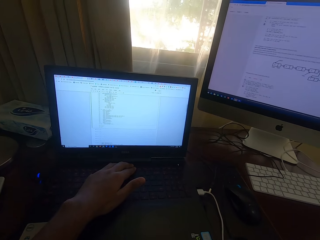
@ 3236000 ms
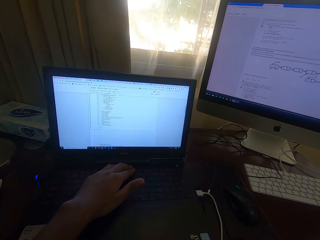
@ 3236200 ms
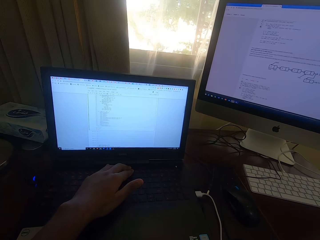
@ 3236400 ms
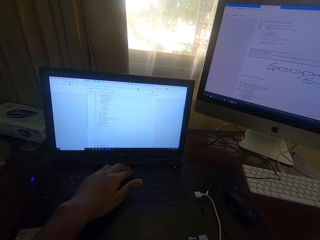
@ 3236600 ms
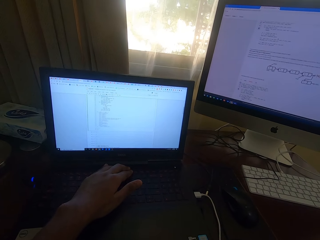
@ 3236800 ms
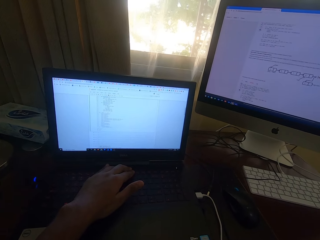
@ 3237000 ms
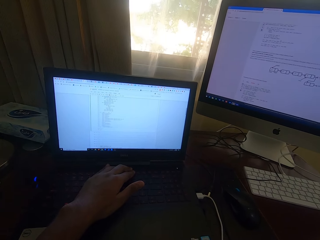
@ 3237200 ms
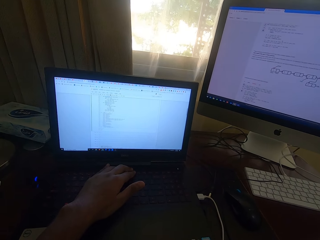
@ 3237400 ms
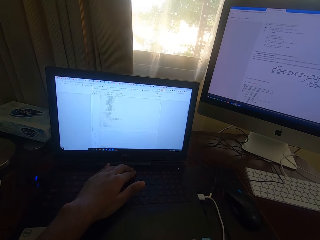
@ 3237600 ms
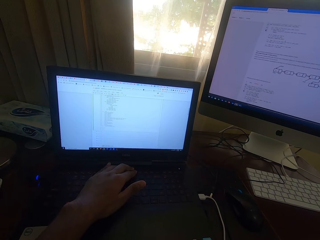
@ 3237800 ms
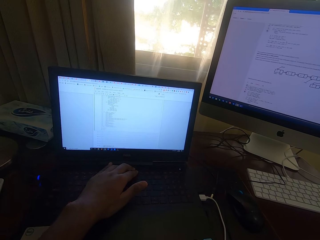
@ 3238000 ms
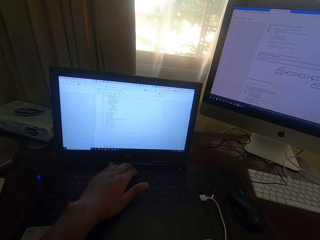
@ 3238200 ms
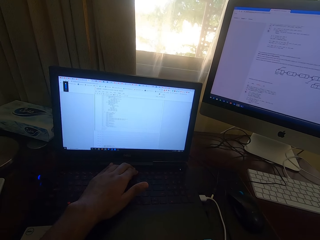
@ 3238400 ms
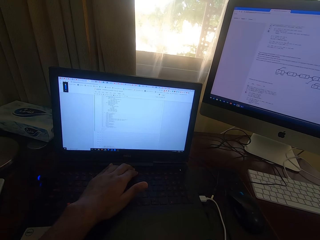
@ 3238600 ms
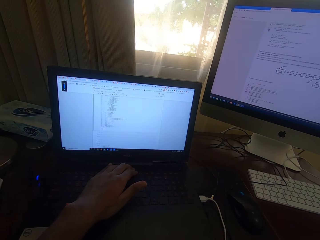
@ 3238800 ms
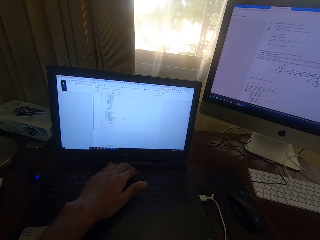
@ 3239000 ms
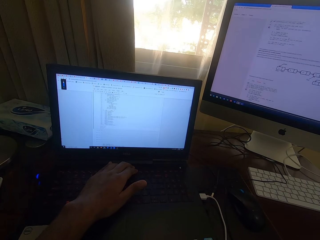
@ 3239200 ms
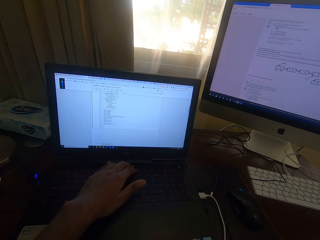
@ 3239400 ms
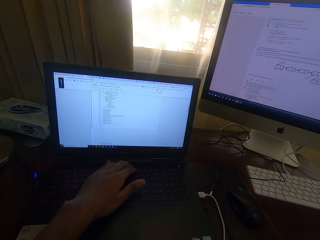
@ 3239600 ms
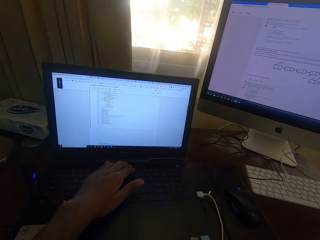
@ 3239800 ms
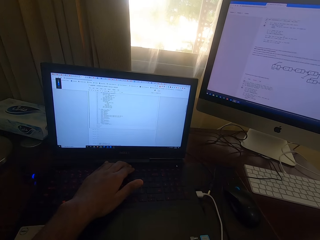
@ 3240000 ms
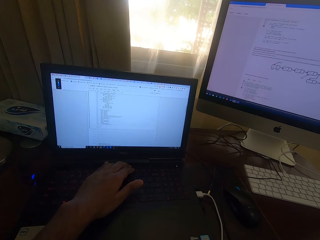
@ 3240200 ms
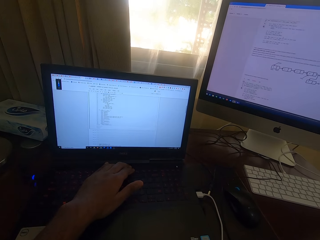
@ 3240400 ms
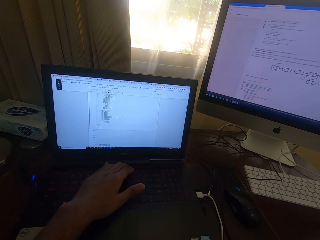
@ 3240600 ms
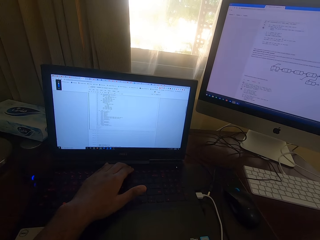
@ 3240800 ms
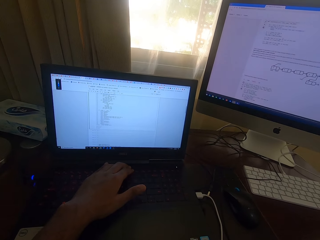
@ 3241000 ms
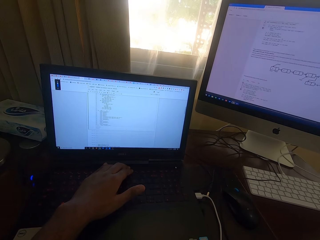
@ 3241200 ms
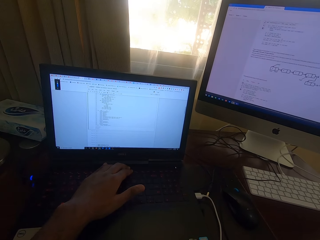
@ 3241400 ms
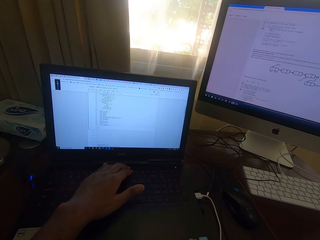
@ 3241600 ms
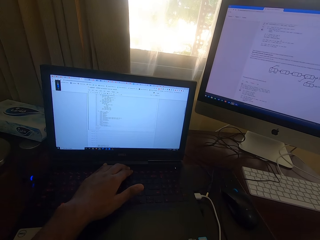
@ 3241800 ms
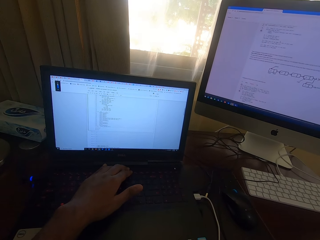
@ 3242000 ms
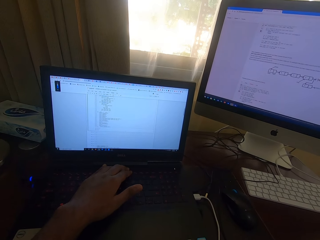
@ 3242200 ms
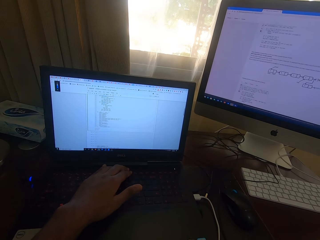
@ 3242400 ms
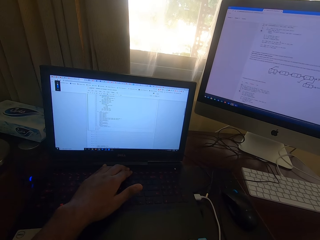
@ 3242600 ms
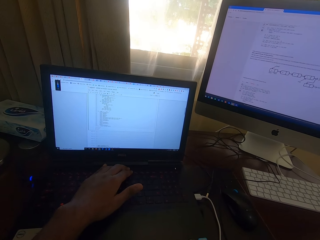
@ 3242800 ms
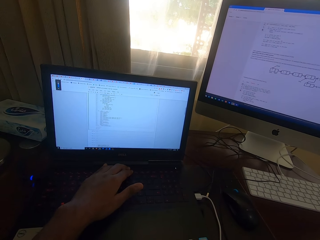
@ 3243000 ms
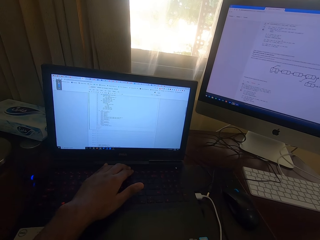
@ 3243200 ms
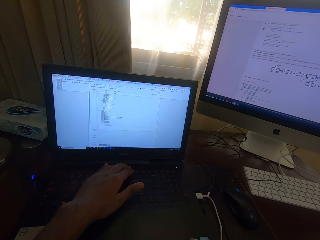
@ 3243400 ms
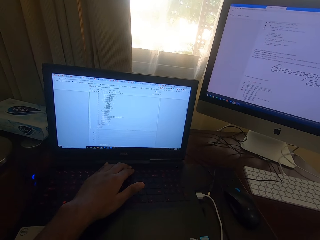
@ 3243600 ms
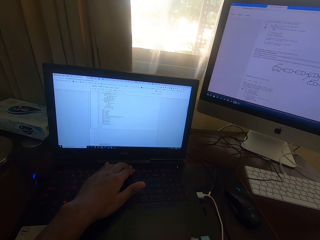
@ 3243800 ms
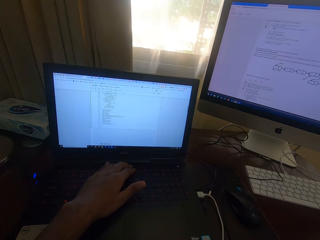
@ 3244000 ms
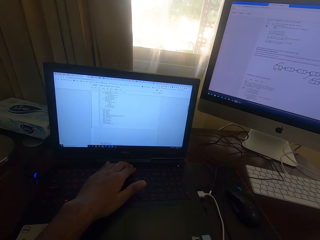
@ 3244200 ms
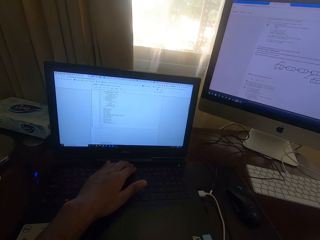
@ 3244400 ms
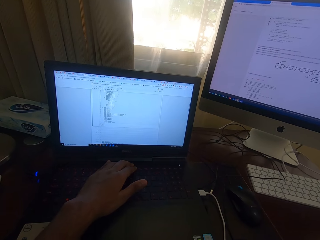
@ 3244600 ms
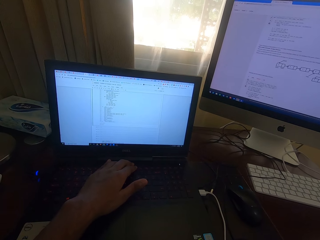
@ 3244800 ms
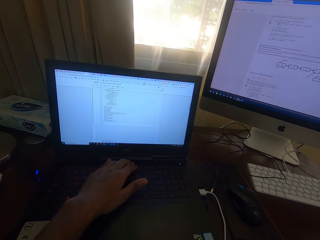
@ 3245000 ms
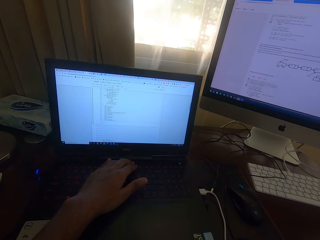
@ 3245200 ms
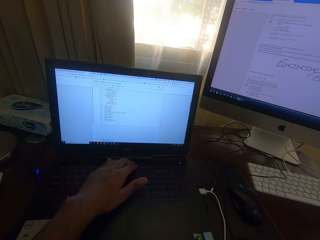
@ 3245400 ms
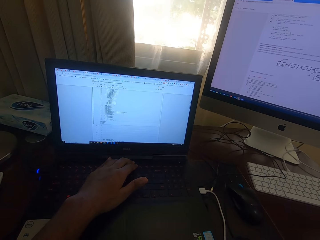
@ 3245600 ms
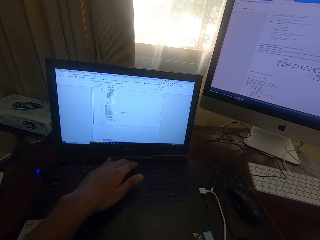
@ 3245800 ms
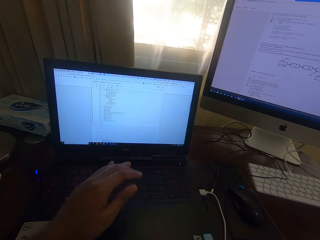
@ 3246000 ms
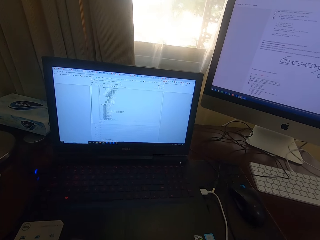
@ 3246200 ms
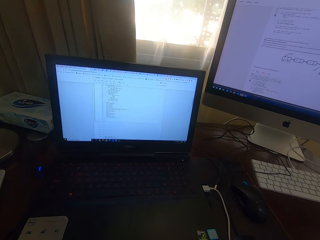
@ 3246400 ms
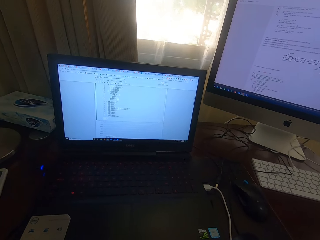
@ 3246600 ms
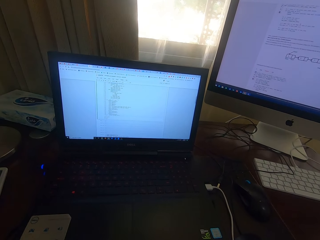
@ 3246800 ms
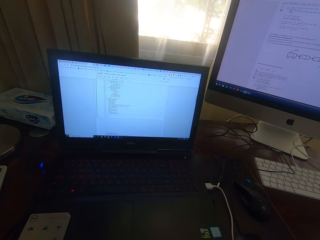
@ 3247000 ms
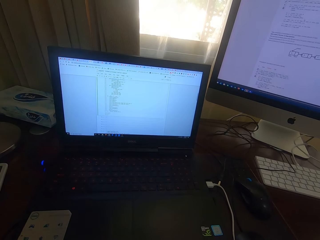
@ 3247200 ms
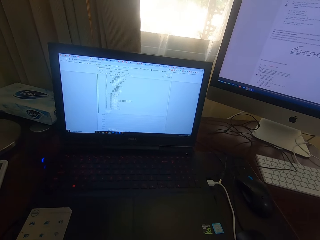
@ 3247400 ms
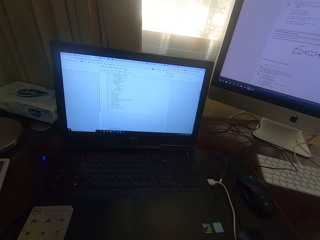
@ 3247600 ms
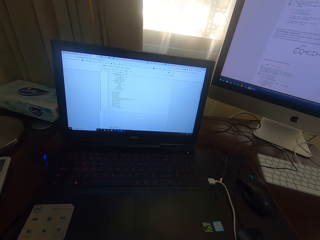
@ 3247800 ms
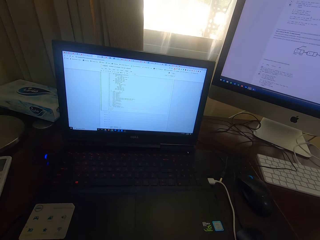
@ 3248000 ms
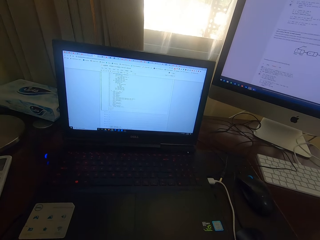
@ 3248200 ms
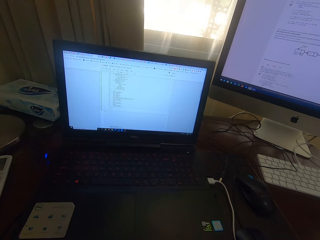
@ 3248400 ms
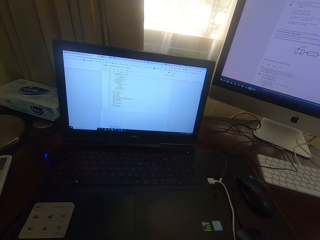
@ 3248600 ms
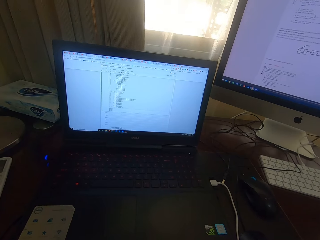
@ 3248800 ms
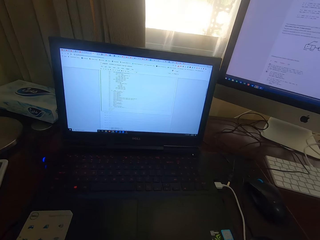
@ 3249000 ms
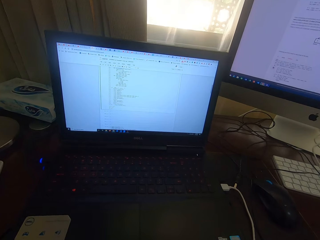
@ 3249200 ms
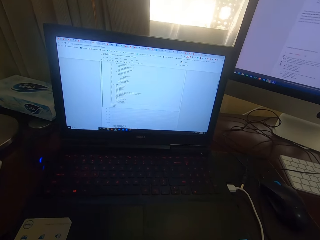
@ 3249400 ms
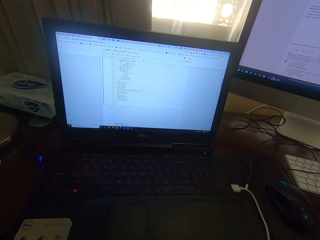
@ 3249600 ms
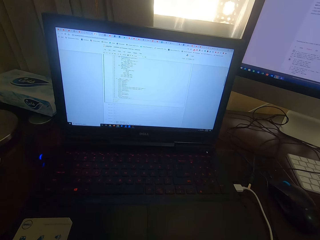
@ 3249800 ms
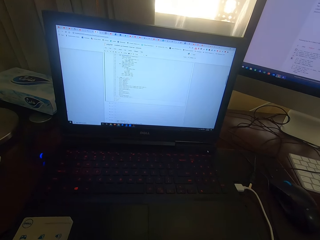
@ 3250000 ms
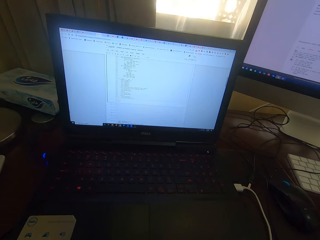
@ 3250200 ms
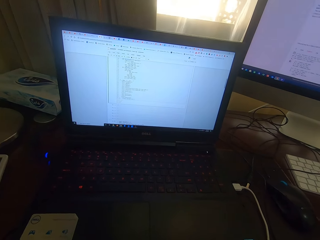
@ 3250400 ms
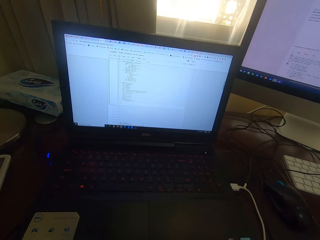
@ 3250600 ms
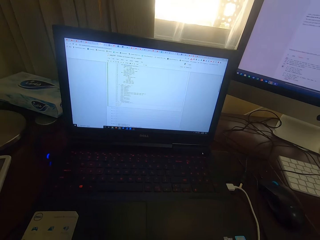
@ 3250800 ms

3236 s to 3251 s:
The camera wearer removes his hand from the laptop. He looks at the laptop.

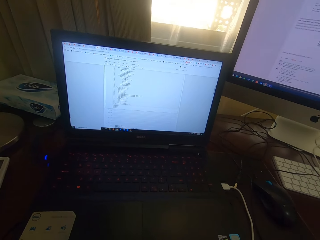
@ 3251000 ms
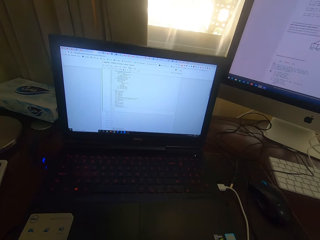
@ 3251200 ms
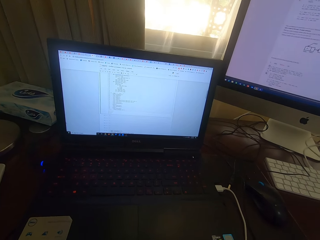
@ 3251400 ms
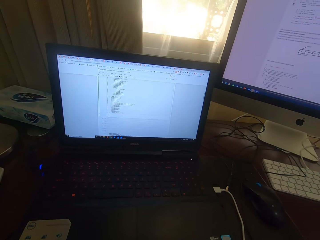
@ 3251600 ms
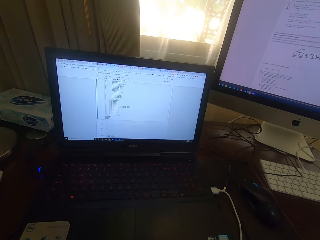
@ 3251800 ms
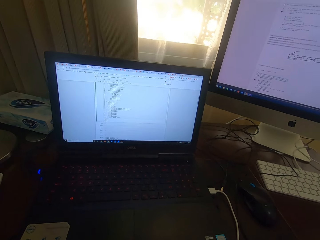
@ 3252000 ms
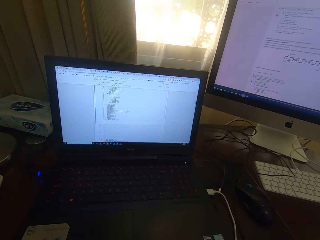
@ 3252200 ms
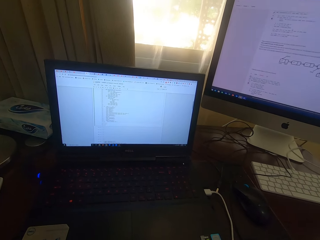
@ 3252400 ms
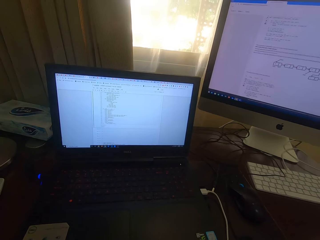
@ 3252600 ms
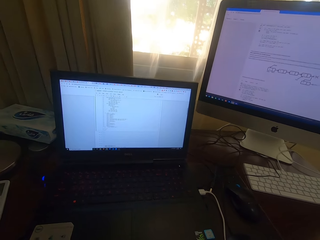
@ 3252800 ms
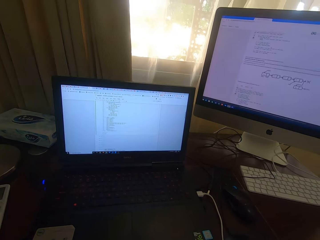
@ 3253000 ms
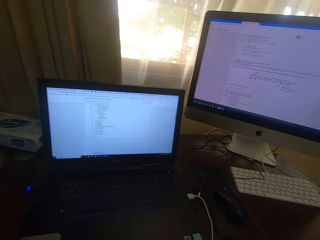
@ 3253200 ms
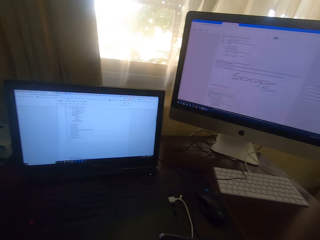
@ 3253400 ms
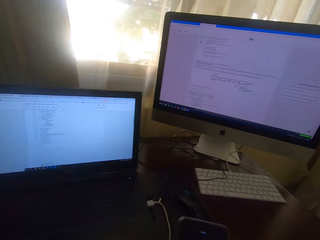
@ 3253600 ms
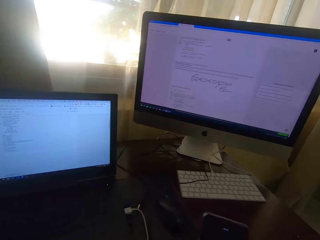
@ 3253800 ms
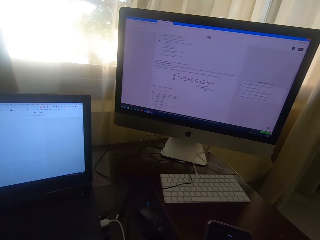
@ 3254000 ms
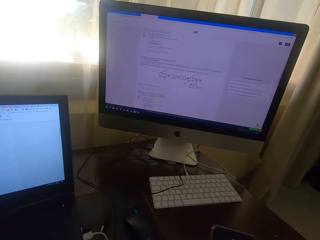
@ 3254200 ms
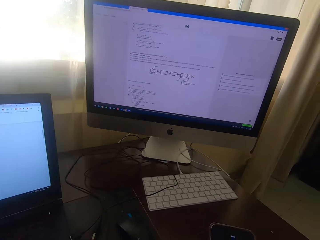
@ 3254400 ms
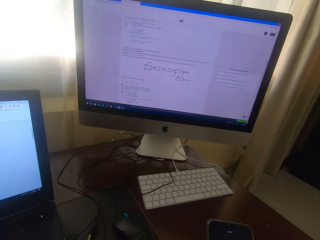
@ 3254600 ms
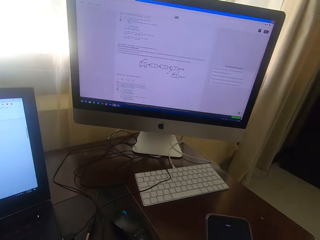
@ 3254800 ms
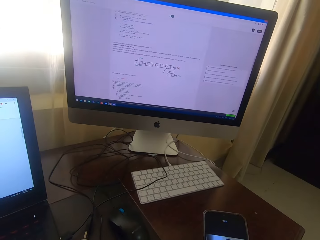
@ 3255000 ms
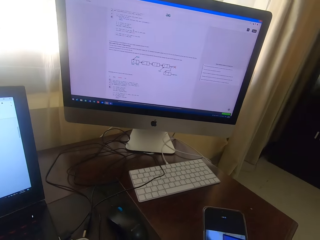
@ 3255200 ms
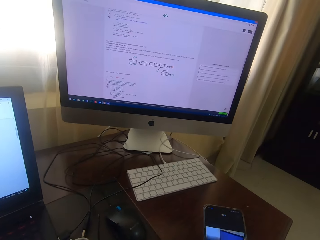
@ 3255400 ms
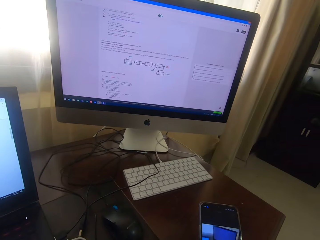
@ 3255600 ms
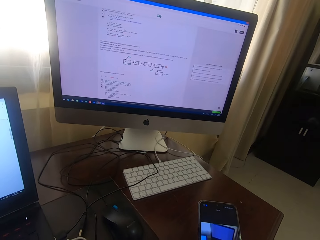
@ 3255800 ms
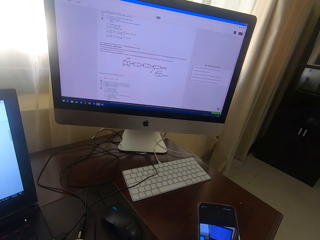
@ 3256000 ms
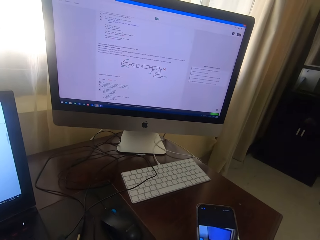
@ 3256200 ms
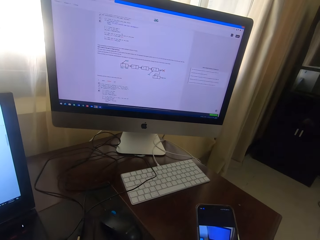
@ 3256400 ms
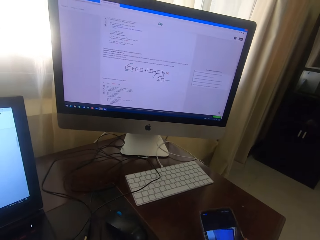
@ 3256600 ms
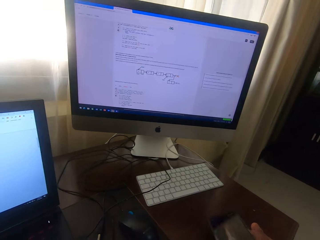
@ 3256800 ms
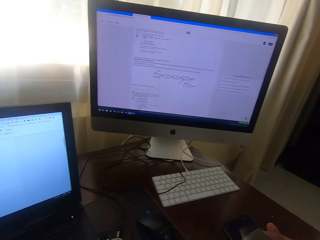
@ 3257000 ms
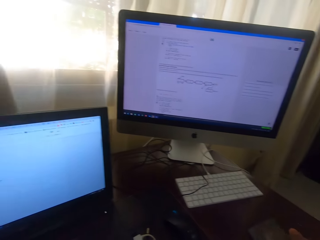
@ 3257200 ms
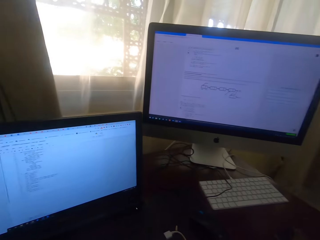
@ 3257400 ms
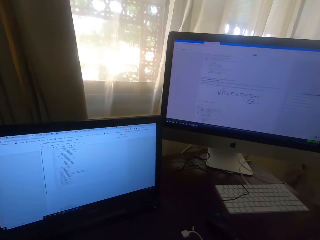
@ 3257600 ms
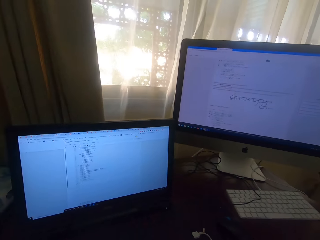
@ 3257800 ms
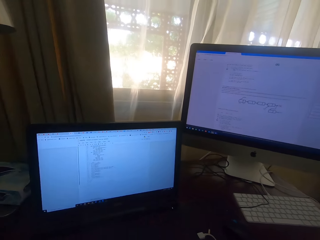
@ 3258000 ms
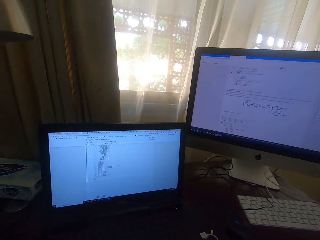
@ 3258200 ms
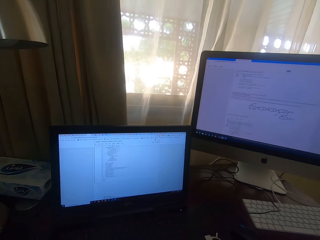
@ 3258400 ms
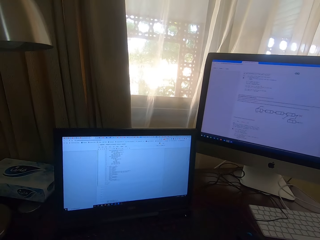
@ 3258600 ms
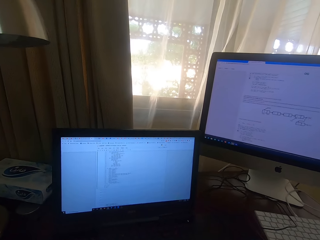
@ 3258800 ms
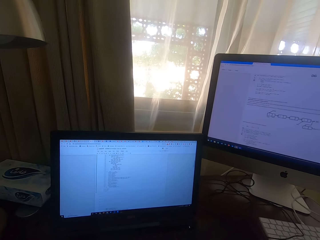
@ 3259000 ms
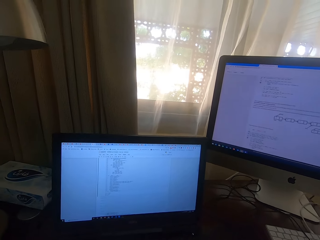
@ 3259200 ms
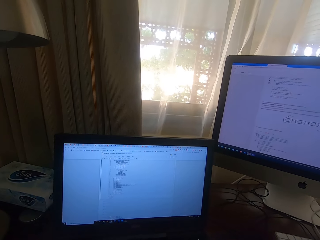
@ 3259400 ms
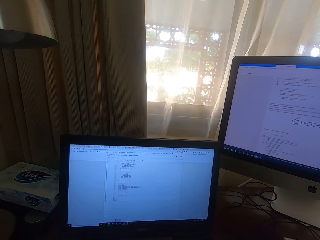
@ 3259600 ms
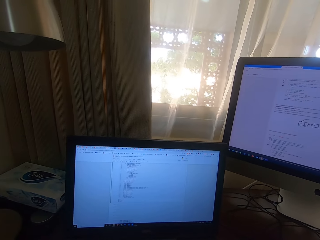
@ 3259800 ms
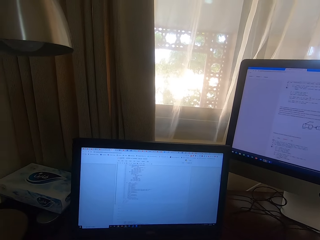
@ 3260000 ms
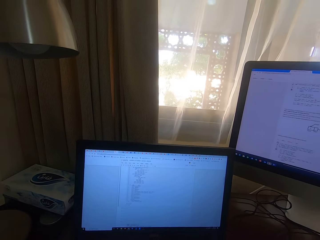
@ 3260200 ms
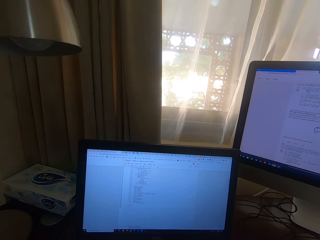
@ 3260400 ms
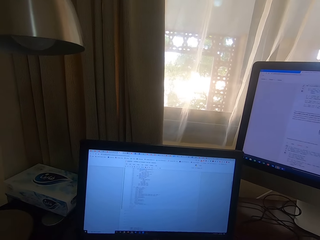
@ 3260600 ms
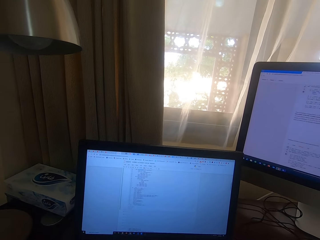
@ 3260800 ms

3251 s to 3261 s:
The camera wearer looks at the monitor. They operate the phone. They scroll through the phone. They place the phone on the desk. They look on the laptop.
